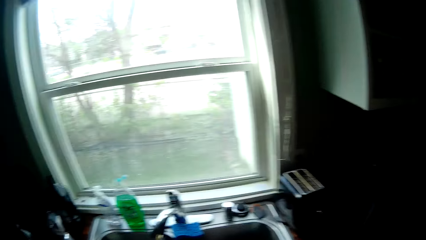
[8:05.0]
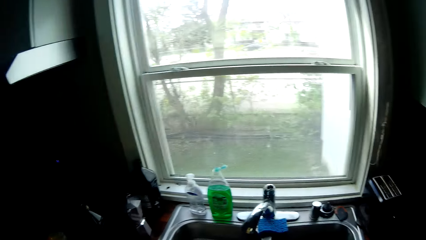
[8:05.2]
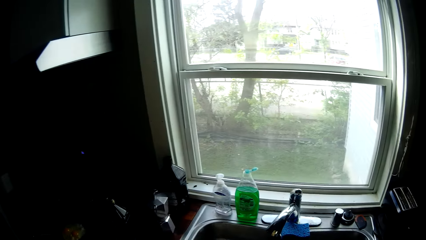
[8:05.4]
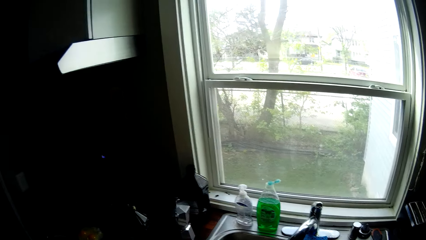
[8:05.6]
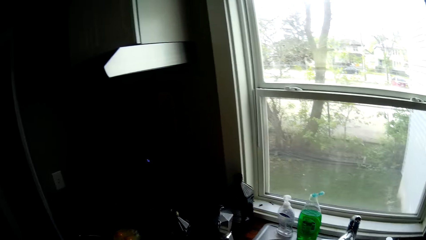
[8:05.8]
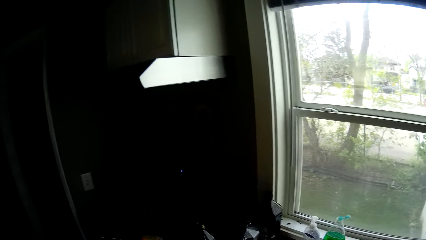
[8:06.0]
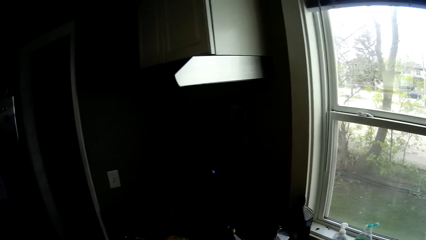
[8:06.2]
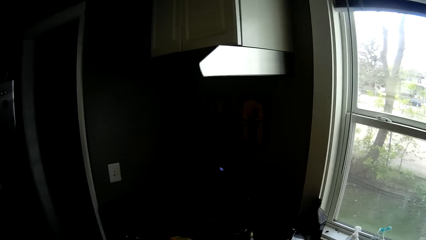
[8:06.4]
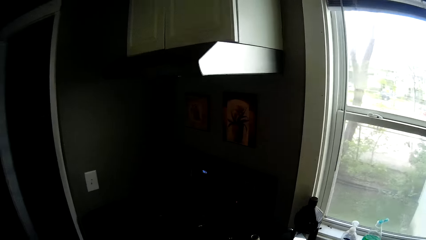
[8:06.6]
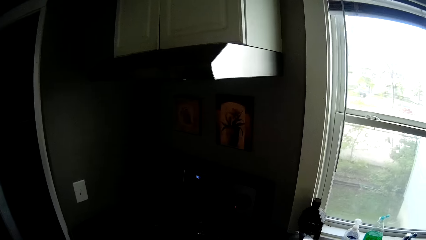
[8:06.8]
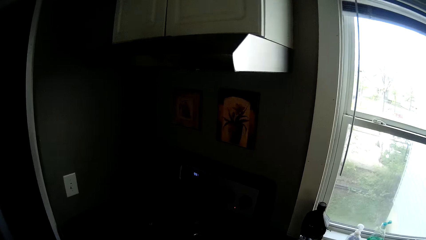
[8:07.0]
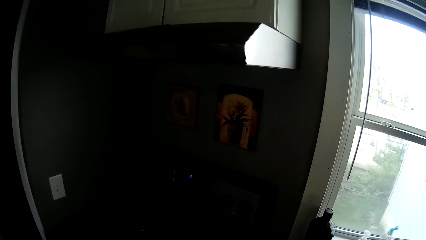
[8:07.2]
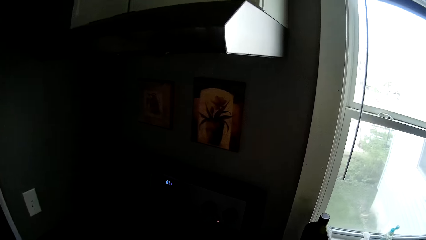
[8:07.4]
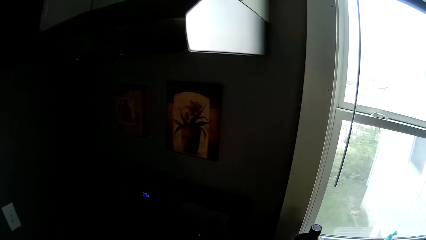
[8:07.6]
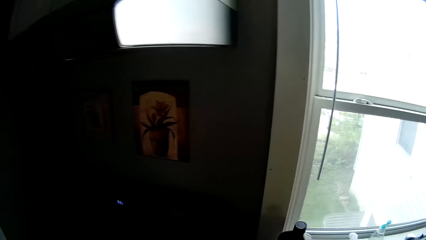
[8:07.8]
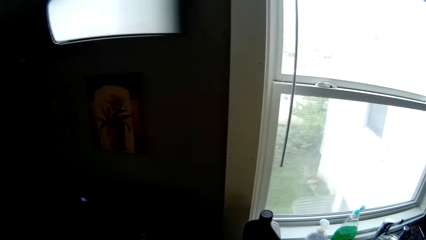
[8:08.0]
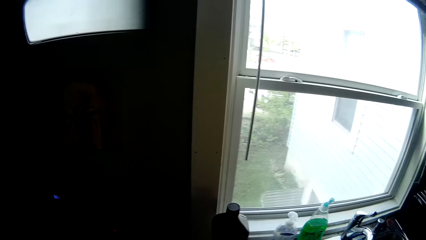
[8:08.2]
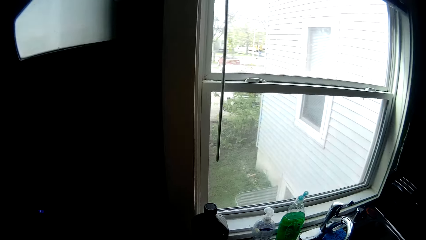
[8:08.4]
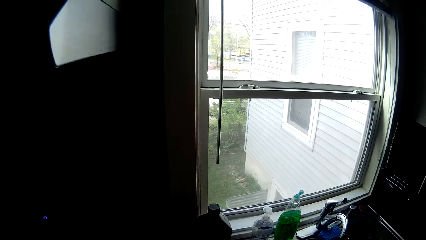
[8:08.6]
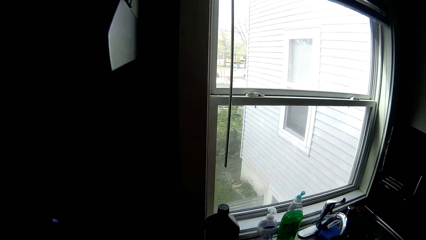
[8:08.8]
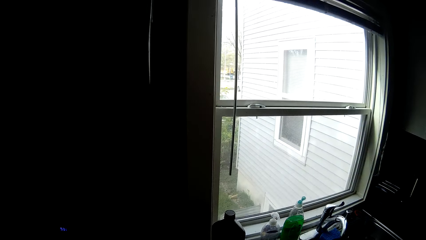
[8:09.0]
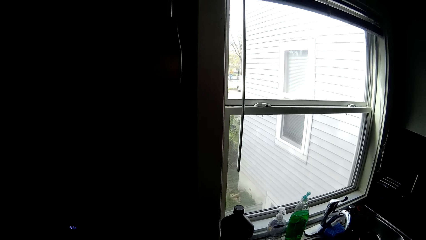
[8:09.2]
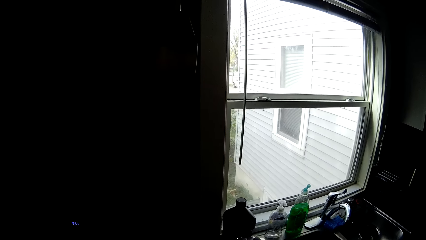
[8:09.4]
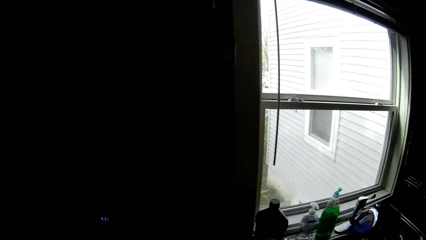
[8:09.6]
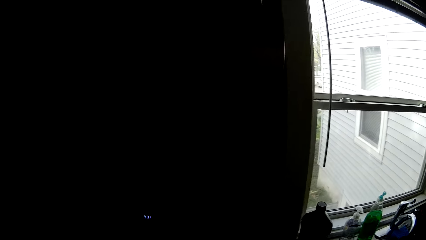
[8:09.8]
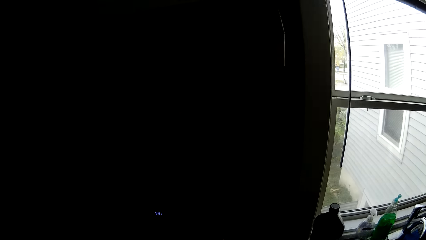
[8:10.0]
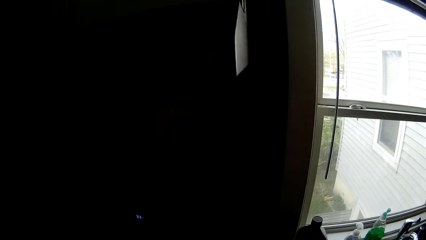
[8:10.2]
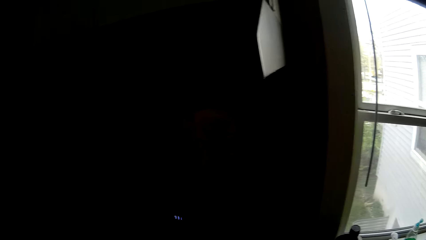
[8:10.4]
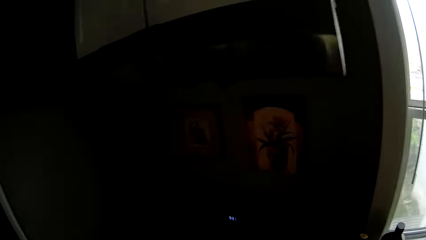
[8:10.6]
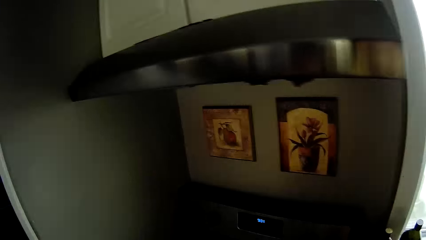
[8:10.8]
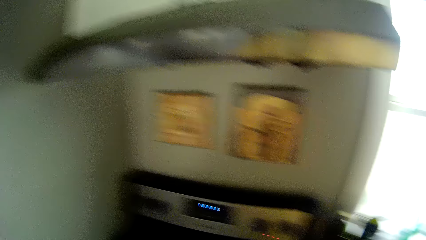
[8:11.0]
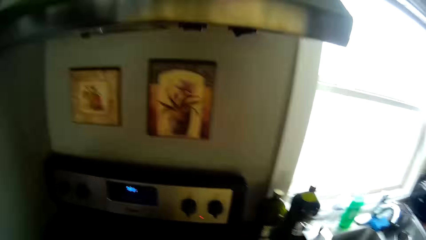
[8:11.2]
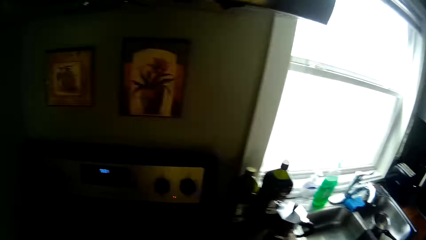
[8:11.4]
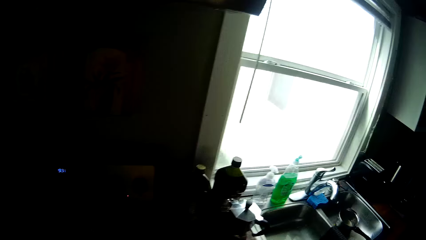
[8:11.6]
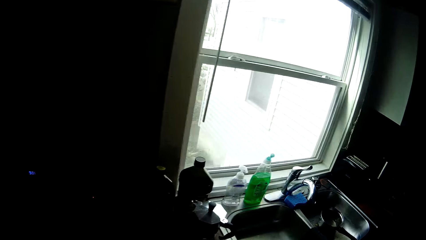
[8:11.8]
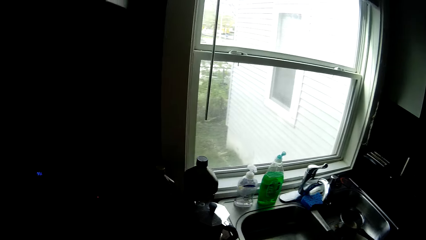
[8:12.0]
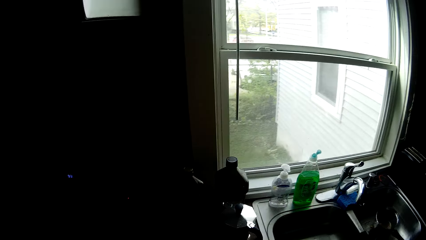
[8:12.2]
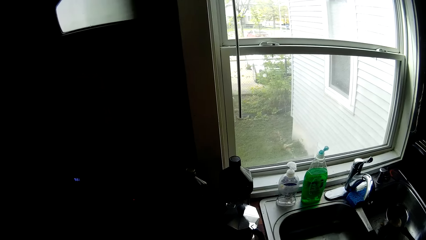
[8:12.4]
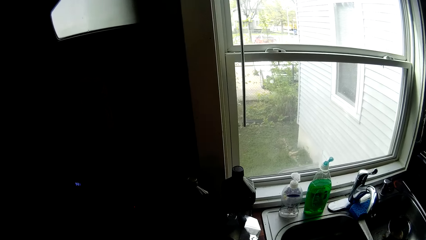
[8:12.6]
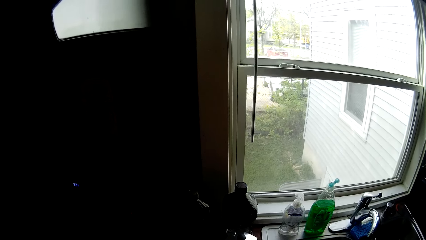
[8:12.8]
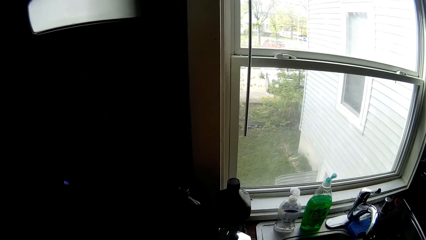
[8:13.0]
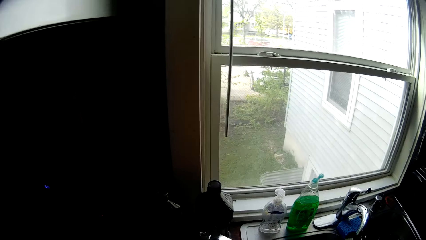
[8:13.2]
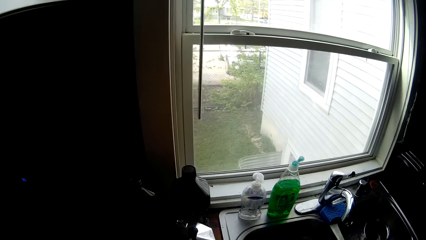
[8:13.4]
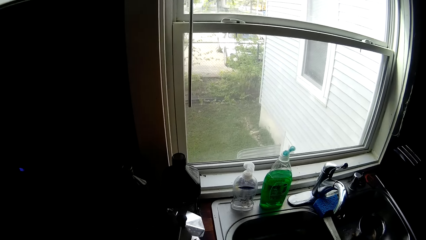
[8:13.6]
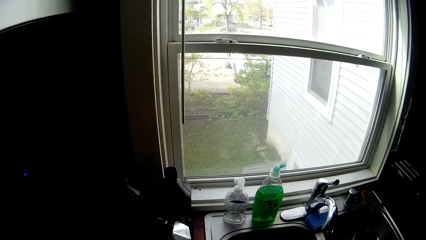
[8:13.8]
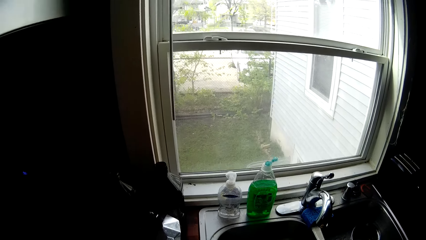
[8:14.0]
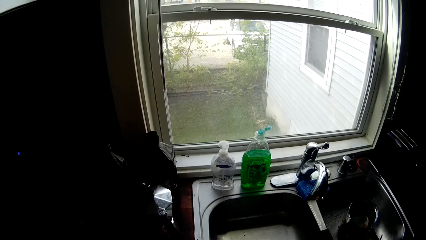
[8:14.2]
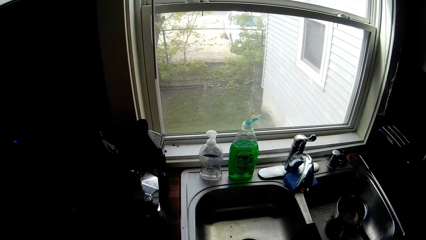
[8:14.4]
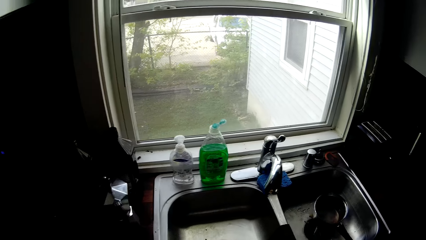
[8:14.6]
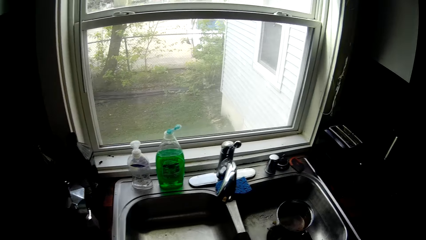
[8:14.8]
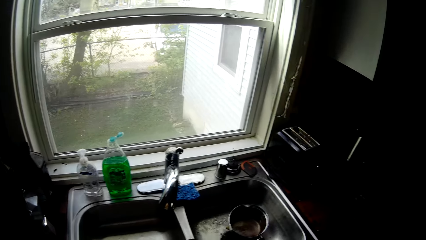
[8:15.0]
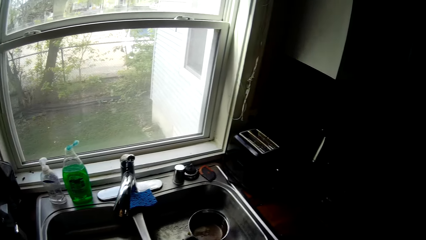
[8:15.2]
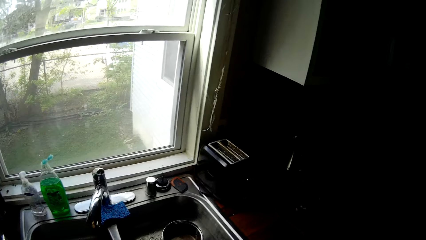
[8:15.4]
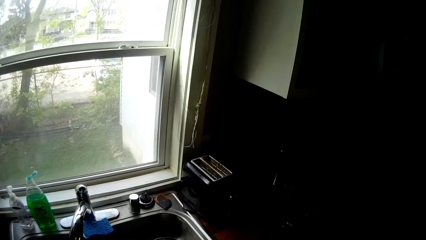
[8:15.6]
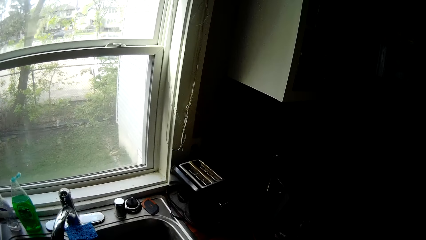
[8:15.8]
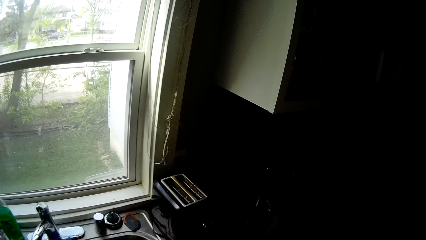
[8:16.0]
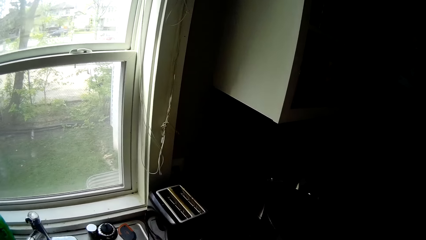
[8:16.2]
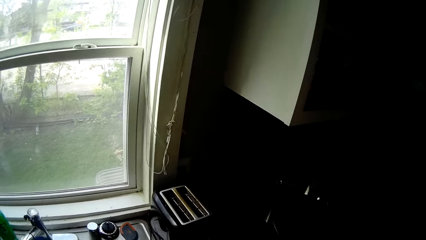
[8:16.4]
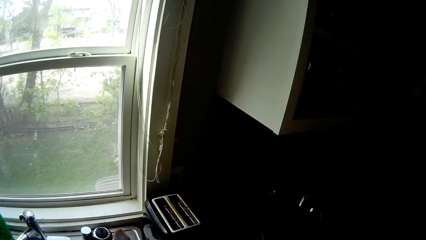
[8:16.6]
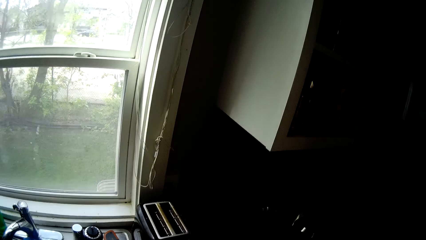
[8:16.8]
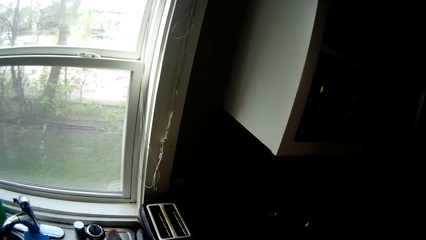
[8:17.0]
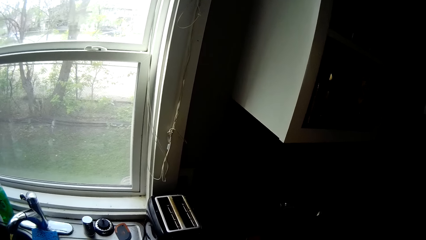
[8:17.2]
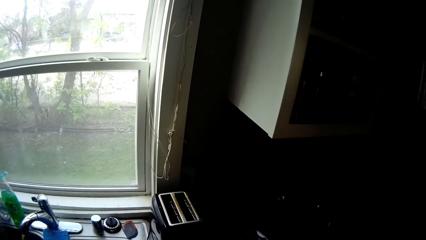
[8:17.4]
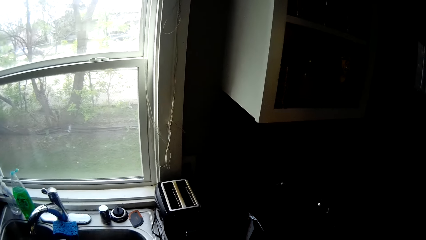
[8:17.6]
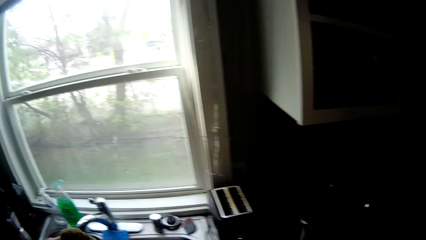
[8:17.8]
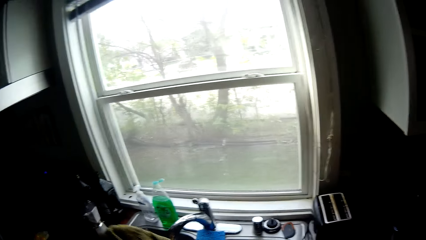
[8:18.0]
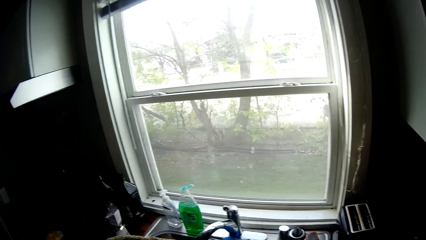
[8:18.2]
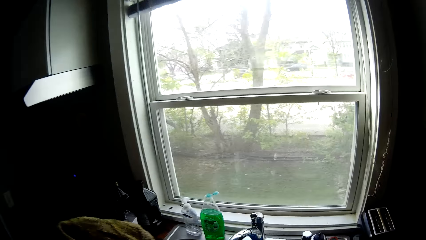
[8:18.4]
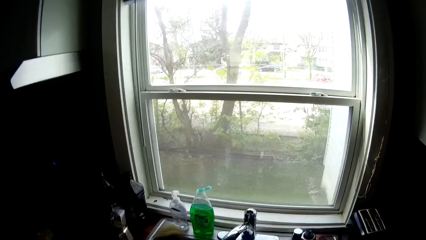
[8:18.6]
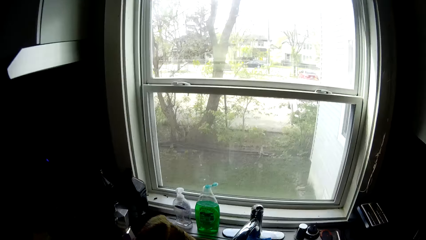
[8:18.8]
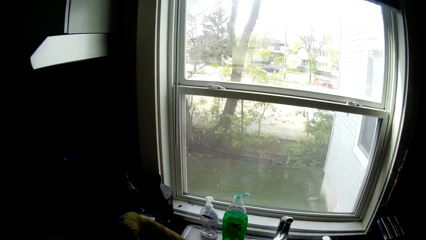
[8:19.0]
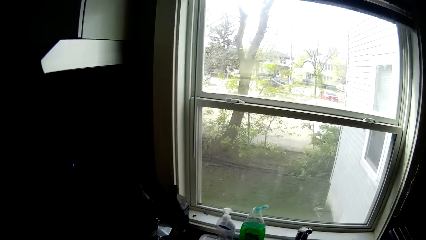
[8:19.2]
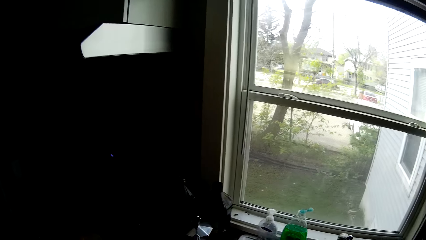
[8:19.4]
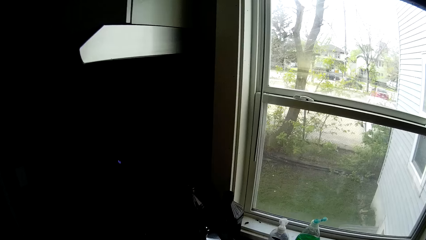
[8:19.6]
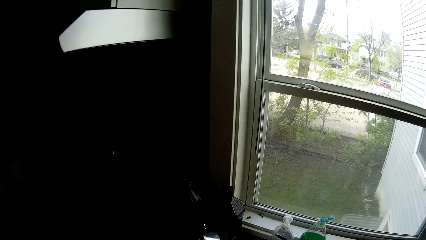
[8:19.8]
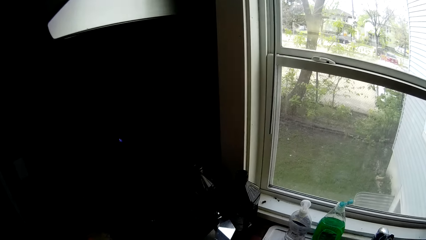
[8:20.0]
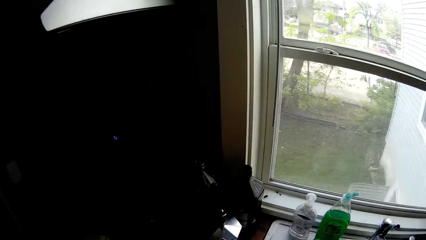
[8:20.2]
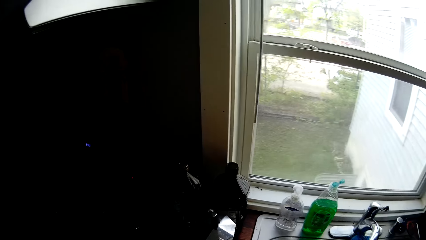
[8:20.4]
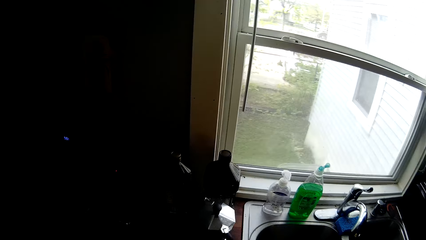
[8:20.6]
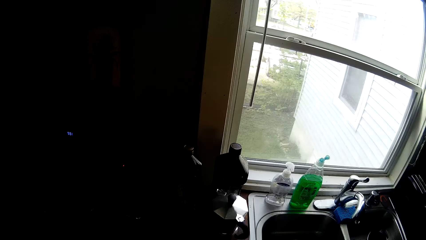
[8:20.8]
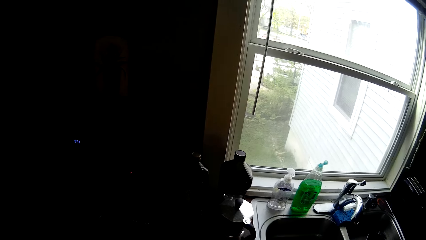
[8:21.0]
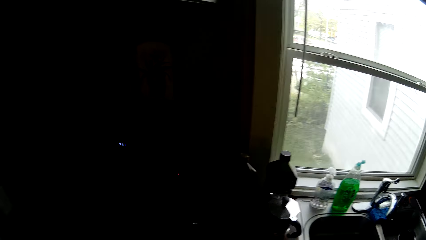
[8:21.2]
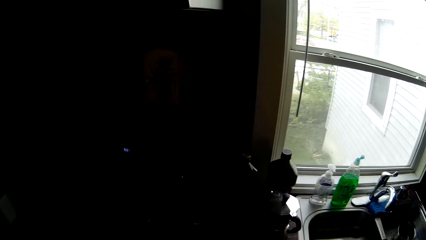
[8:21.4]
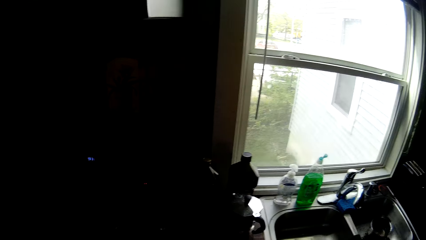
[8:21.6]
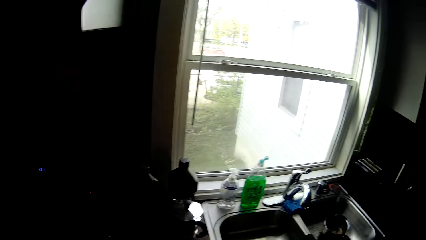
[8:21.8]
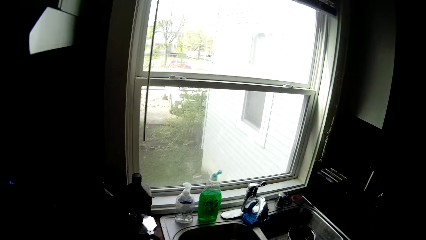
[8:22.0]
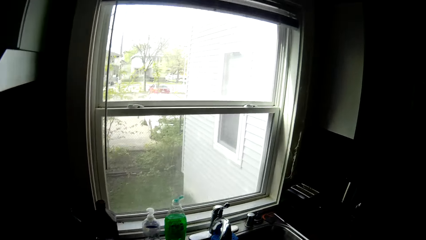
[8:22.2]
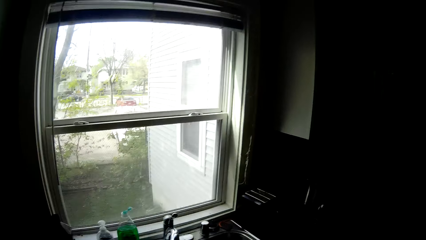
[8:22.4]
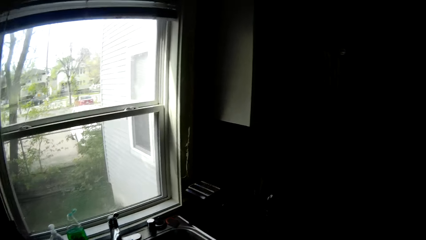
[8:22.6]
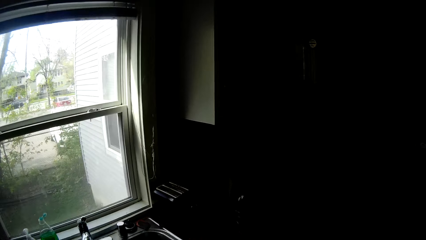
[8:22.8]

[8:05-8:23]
The camera wearer prepares food on the cooker. They pick a kitchen napkin and wipe hands with the napkin.
